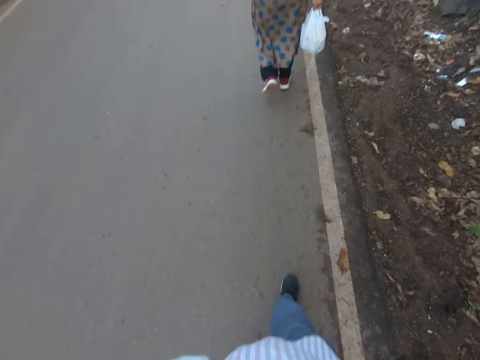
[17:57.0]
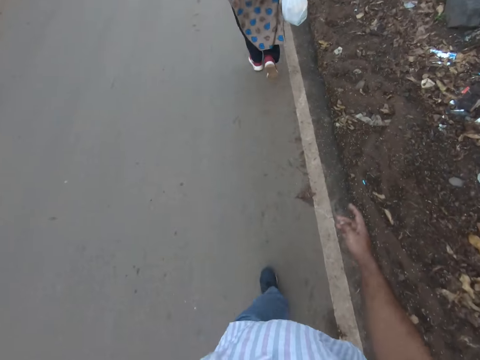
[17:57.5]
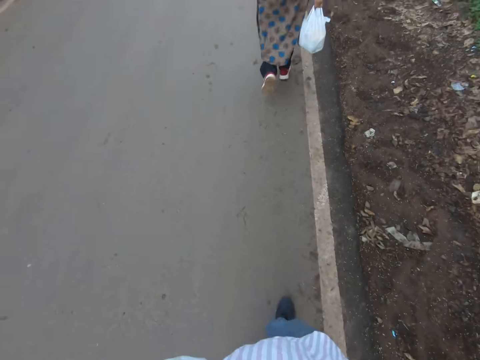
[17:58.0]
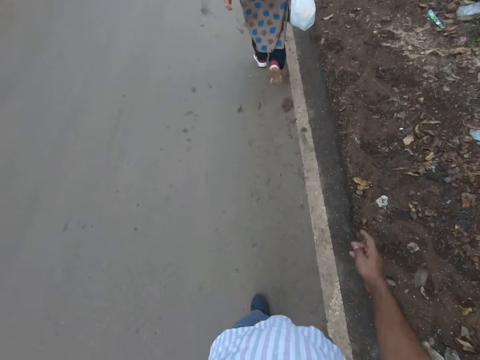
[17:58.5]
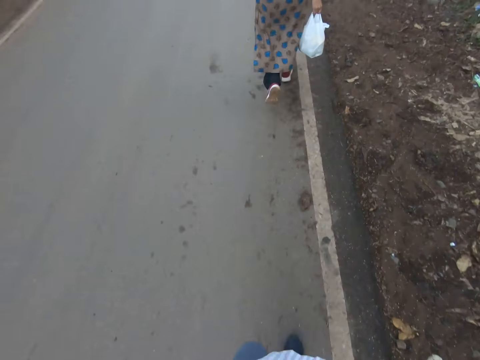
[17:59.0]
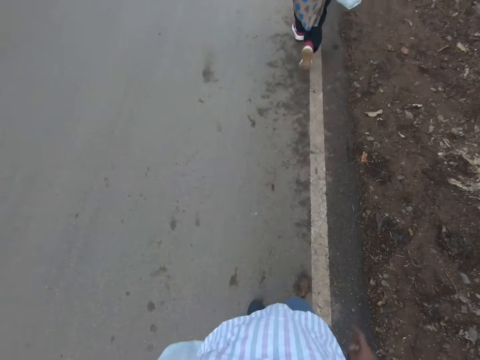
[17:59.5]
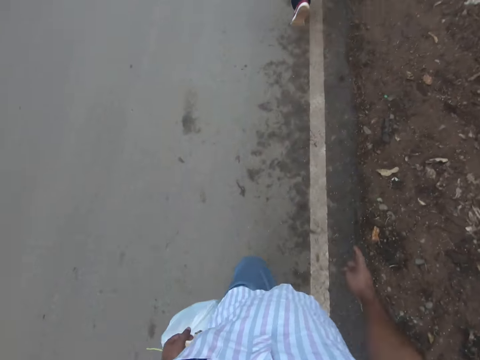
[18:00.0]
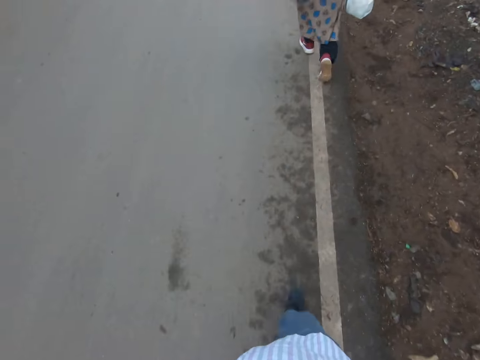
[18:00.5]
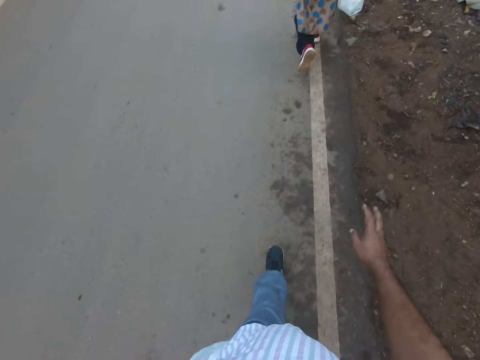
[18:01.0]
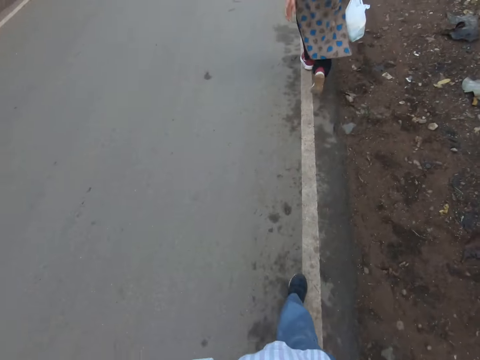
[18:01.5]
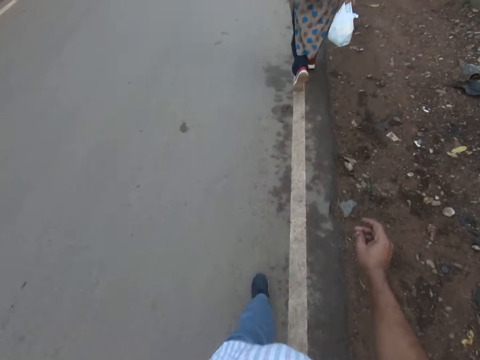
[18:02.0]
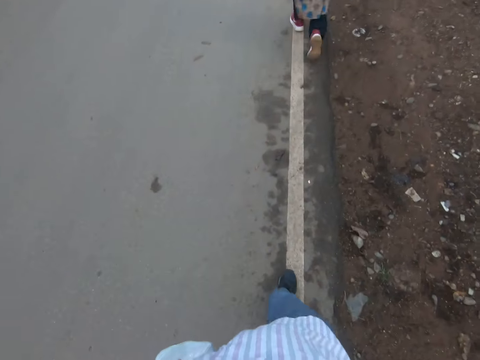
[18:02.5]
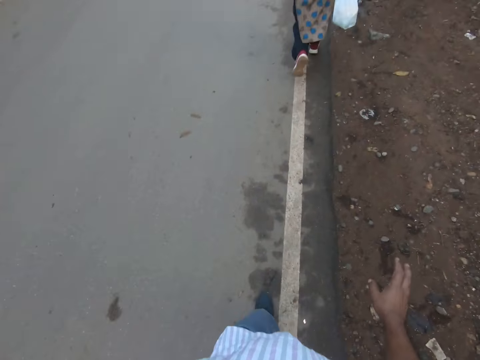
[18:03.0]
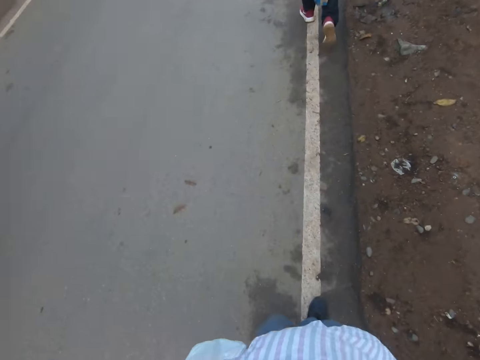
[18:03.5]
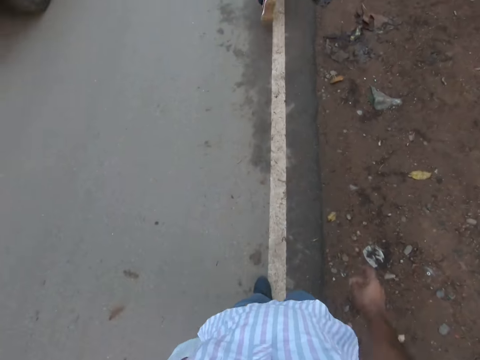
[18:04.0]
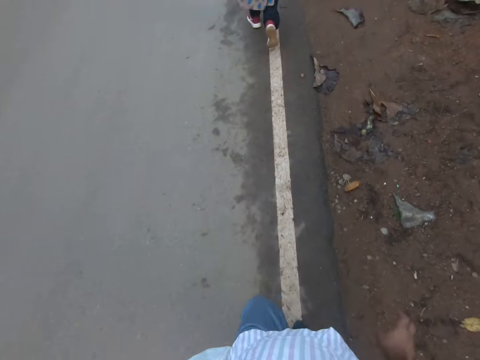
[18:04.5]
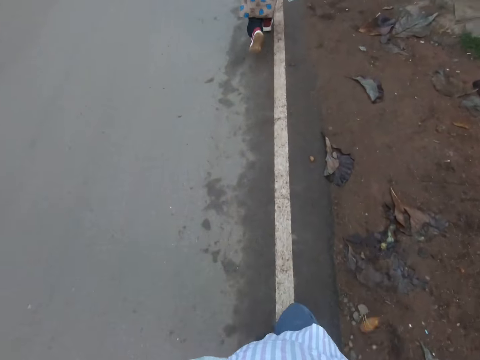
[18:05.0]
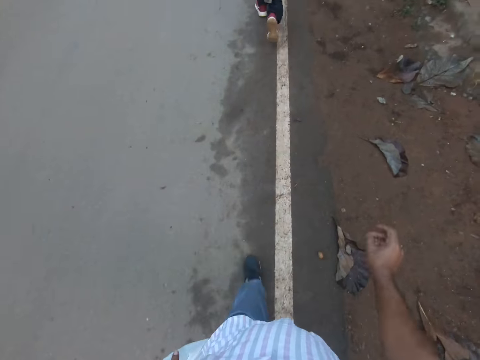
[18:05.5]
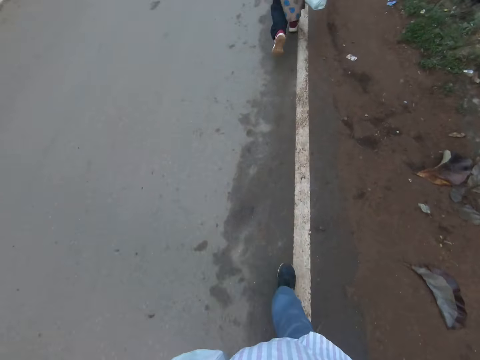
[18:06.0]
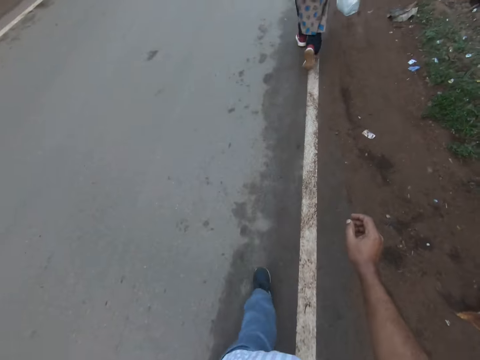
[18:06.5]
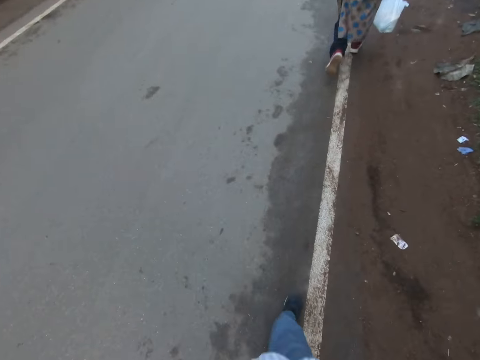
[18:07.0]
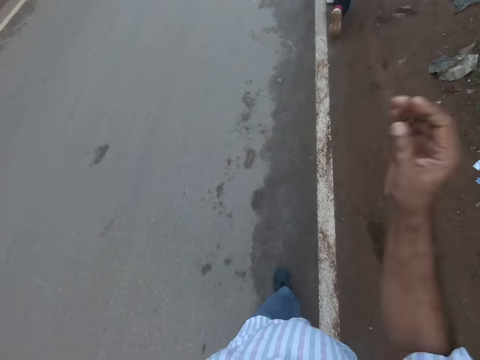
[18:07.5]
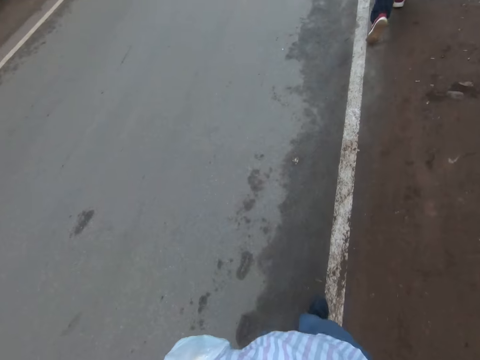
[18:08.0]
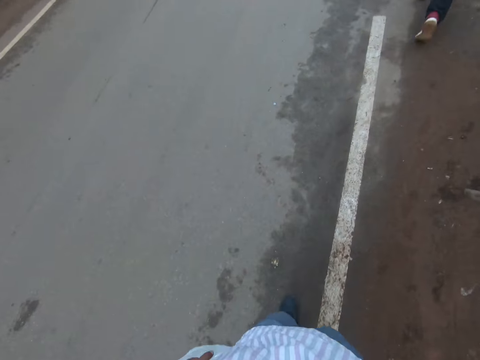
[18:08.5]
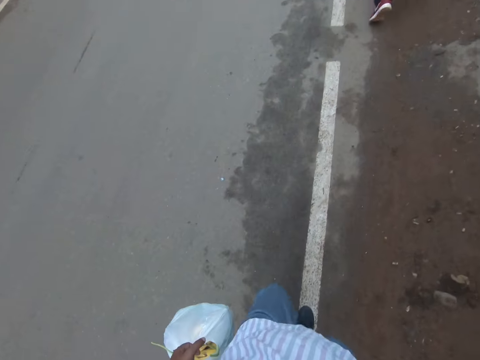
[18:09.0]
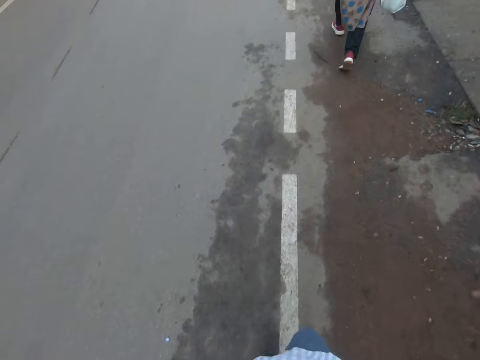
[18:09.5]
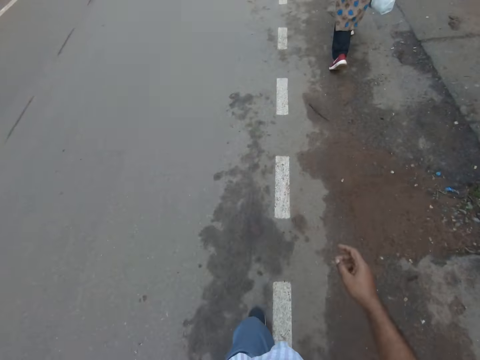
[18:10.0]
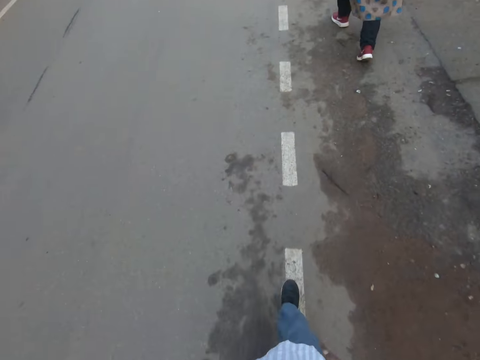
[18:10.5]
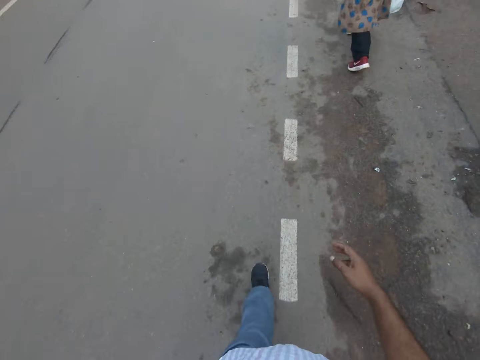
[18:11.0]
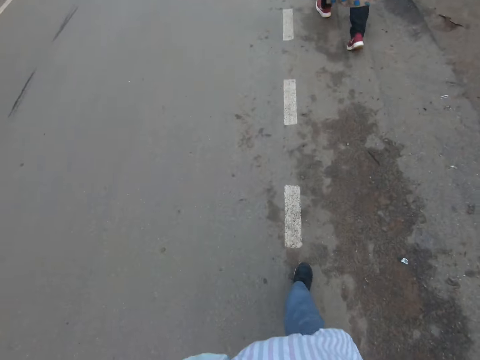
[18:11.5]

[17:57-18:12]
A motorcycle rides by the camera wearer.

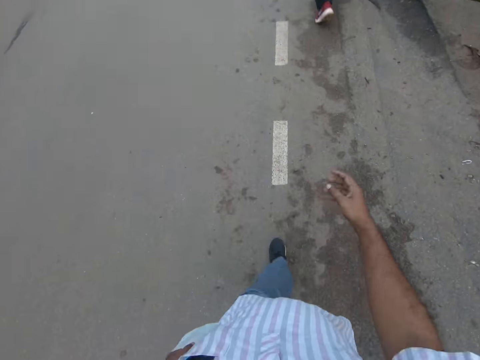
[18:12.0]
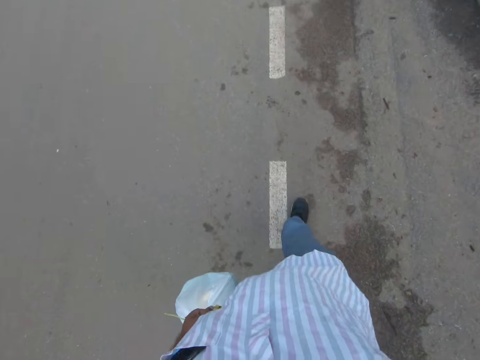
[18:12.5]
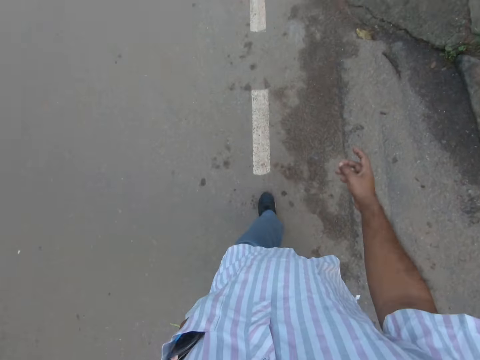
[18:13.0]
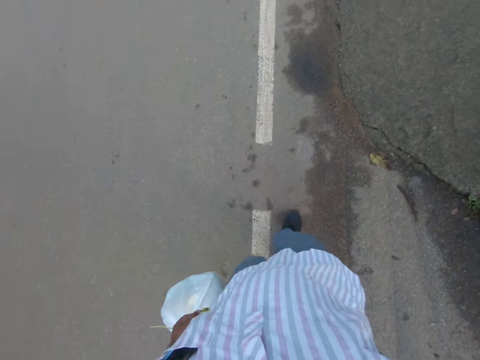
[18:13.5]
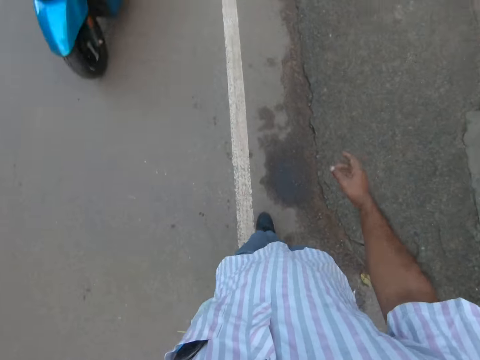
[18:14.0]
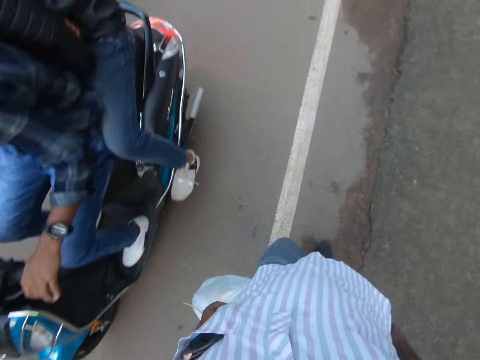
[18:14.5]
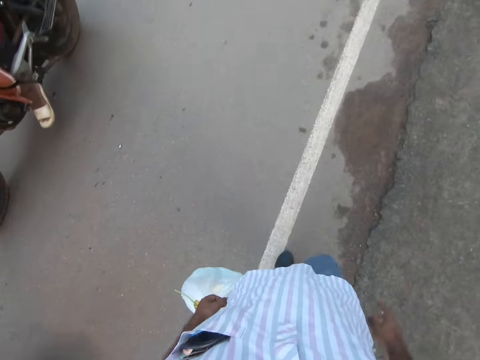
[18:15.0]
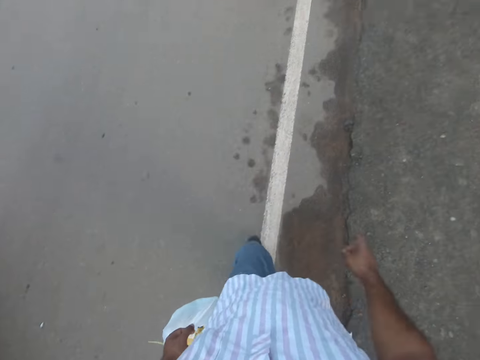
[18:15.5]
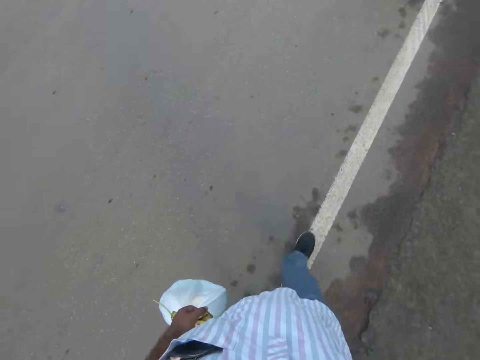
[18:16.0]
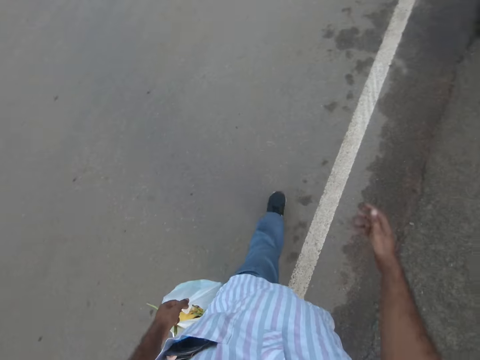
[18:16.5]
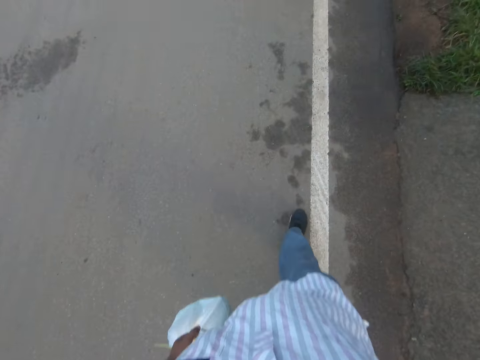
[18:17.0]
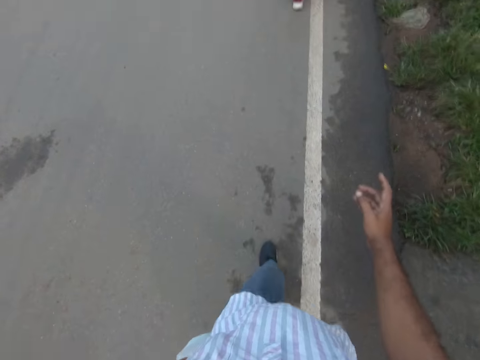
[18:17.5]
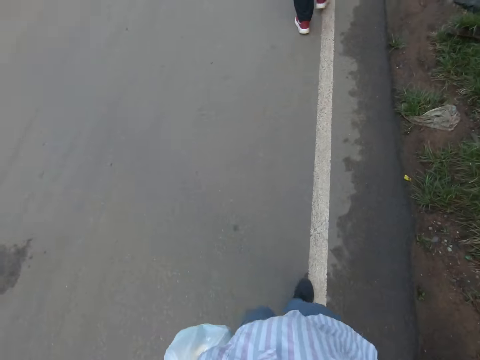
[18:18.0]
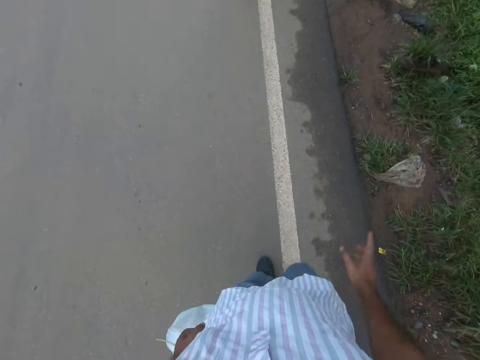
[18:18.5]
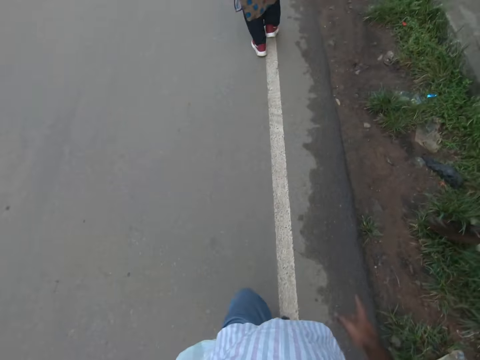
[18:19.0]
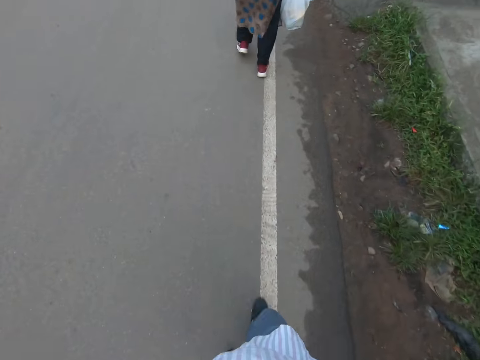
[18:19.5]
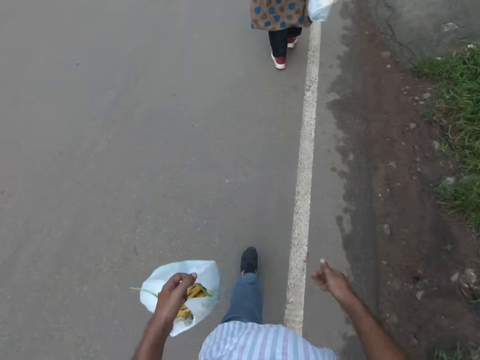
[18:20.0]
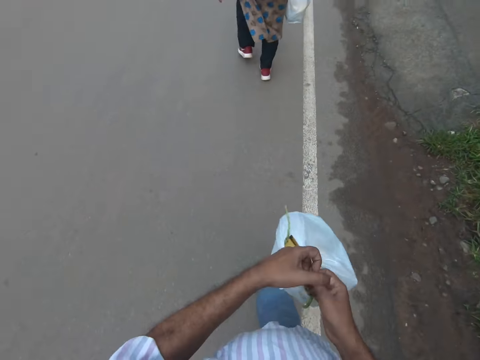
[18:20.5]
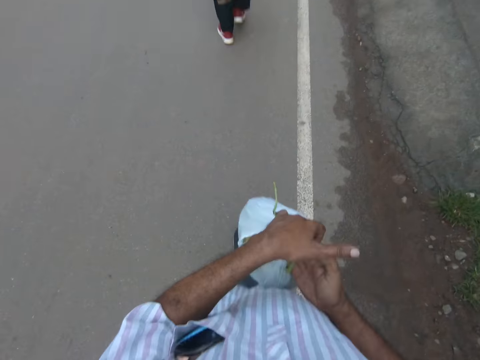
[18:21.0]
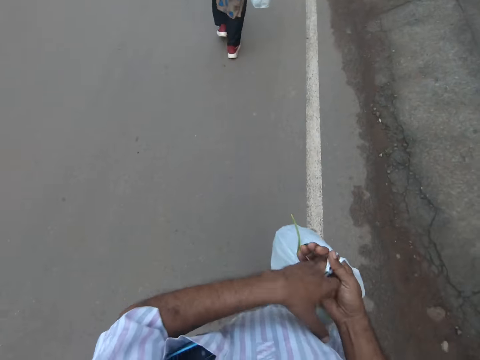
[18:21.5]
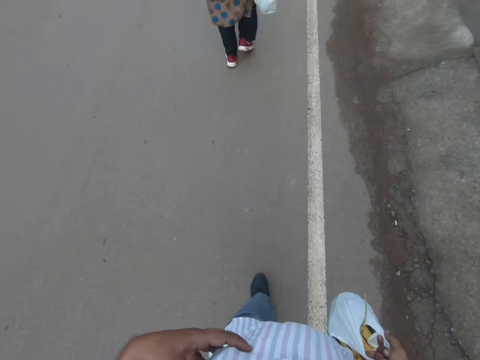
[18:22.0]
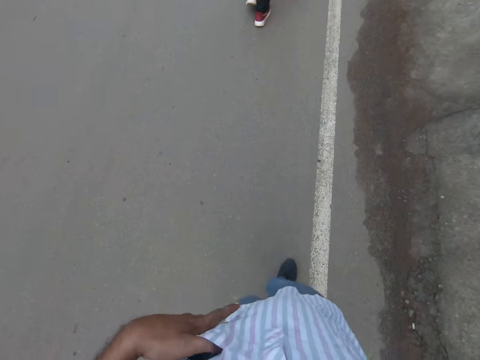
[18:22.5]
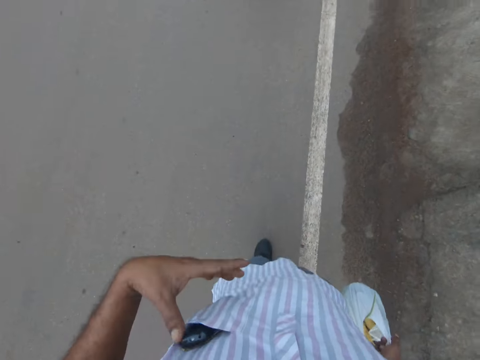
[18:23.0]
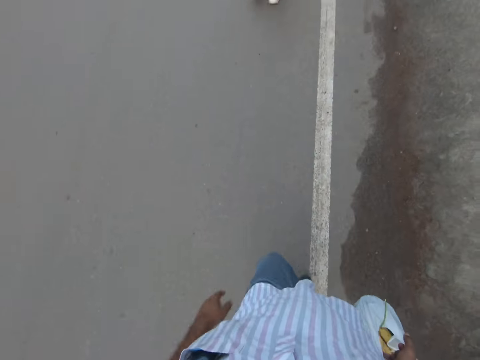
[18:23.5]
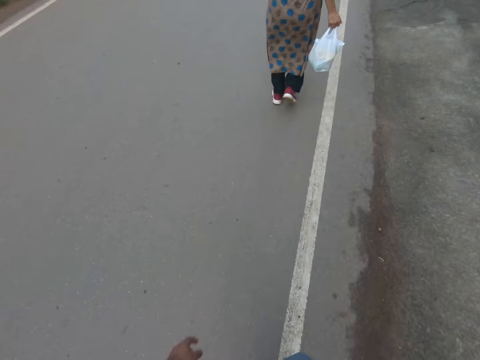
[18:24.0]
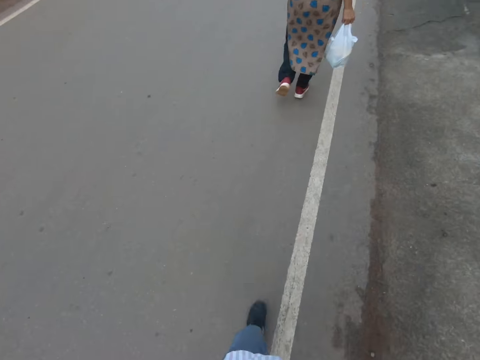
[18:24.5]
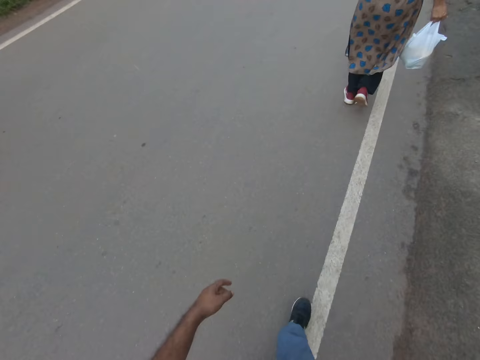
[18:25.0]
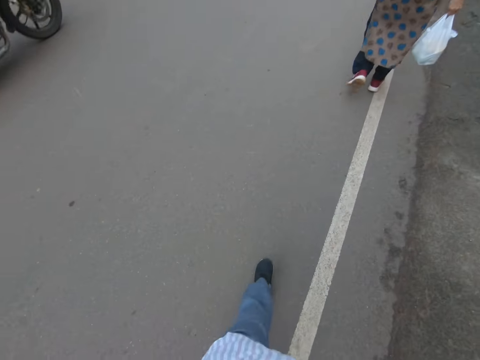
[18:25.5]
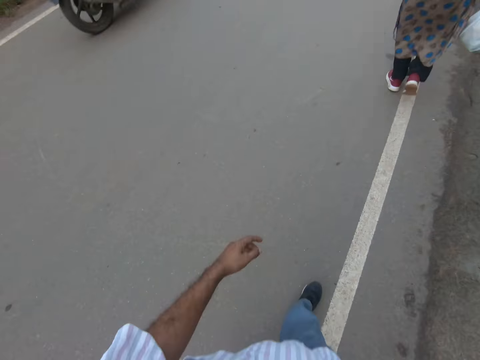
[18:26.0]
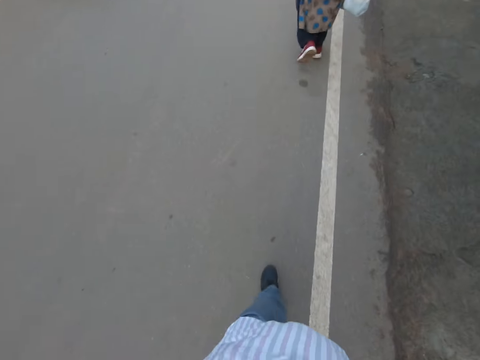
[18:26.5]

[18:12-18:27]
A blue scooter rides by the camera wearer. A motorcycle rides by the camera wearer. The camera wearer passes the bag of vegetables from his left hand to his right hand. He walks along the road. He touches his breast pocket with his left hand. He lowers his left hand. He walks along the road. A motorcycle rides by him.
